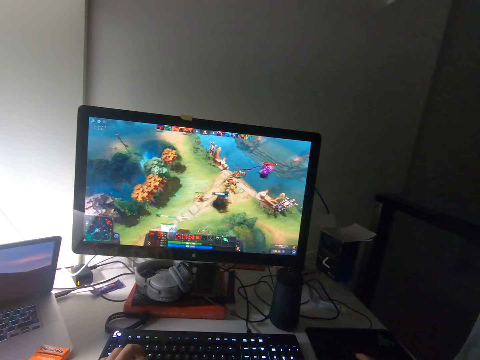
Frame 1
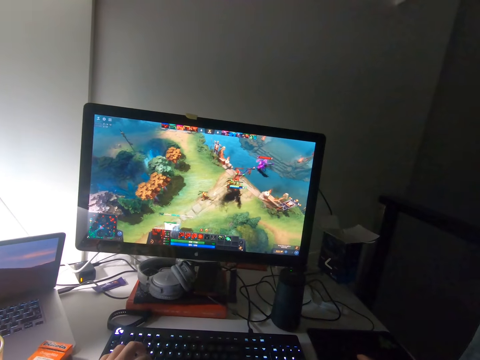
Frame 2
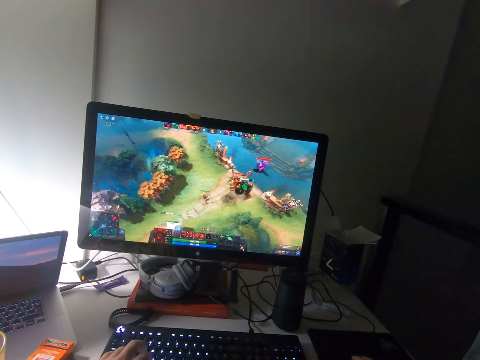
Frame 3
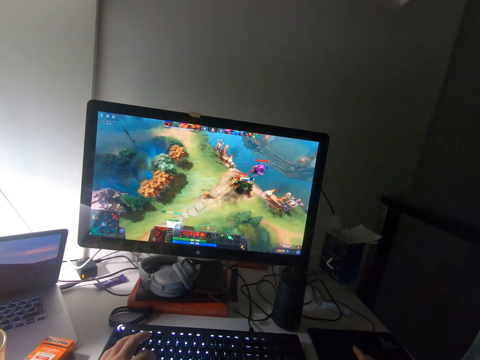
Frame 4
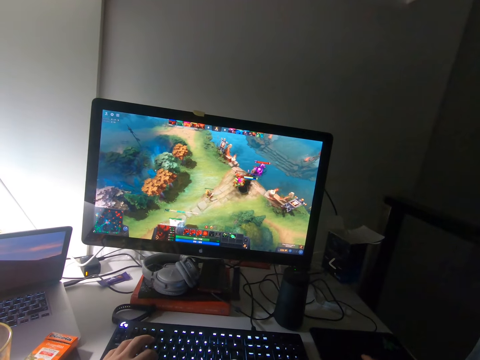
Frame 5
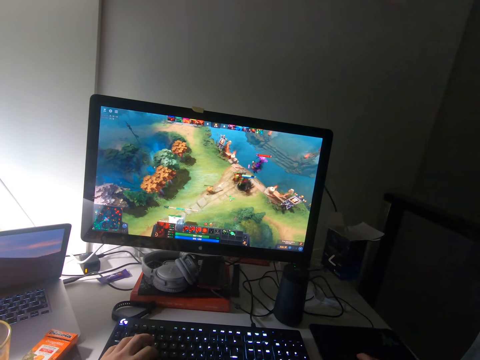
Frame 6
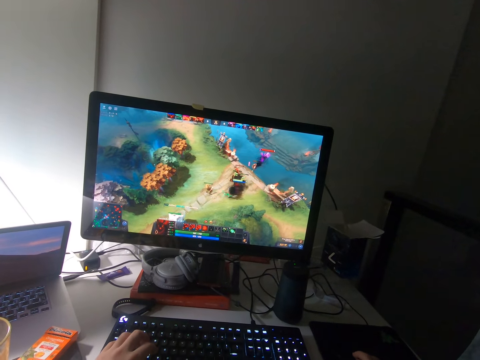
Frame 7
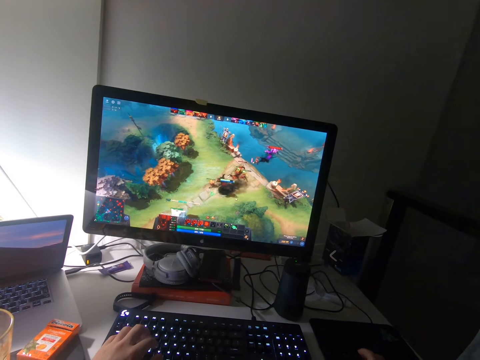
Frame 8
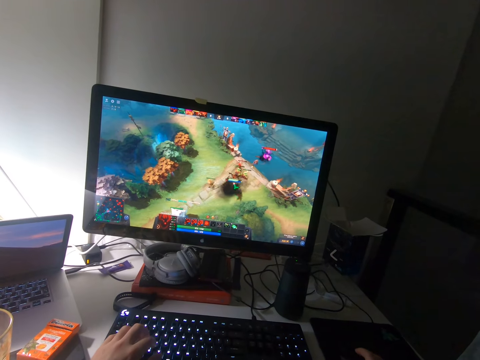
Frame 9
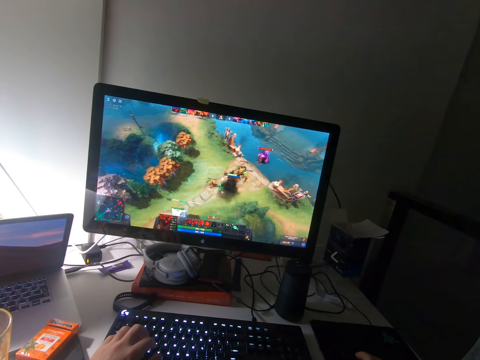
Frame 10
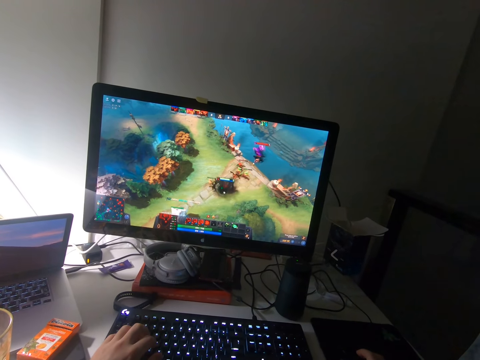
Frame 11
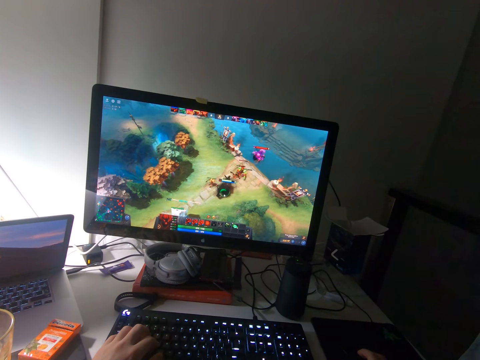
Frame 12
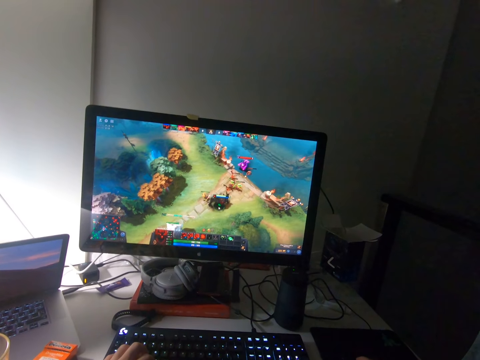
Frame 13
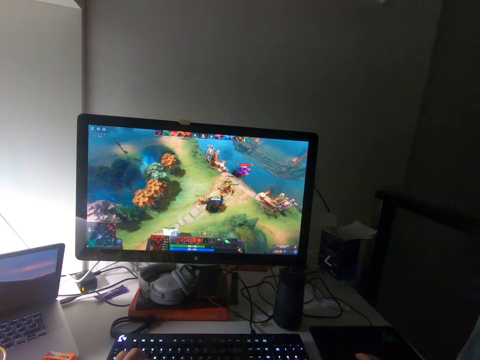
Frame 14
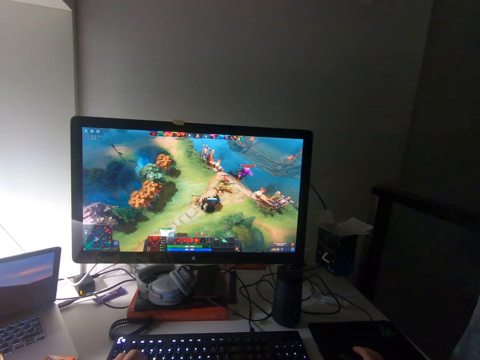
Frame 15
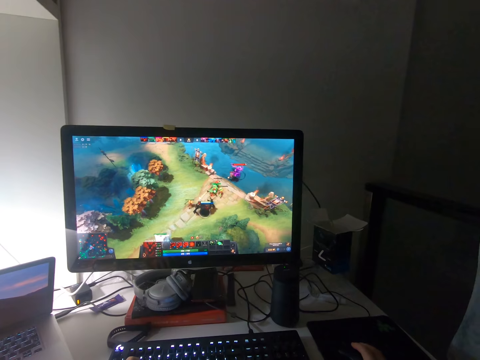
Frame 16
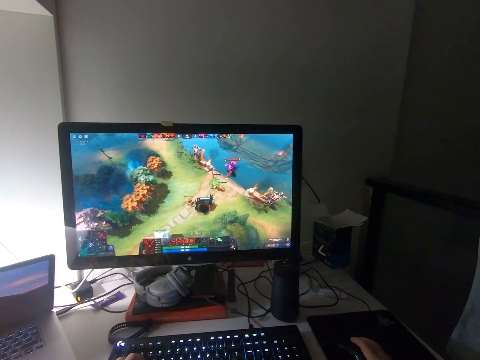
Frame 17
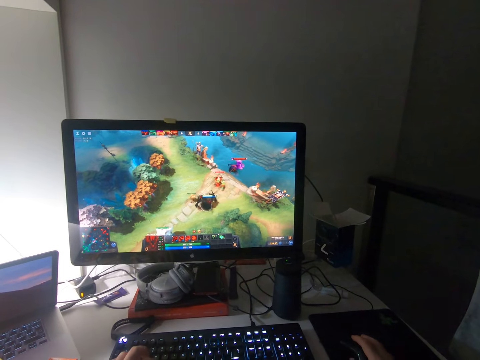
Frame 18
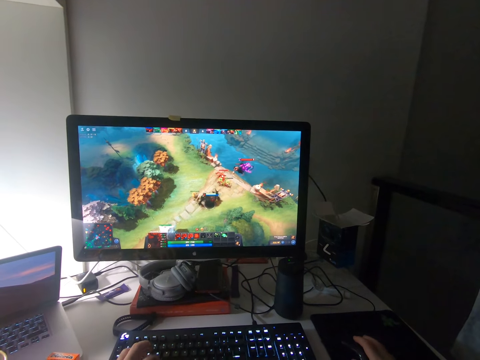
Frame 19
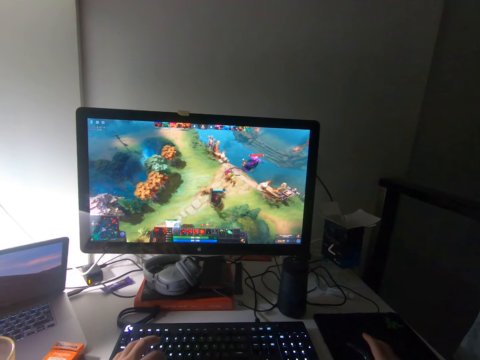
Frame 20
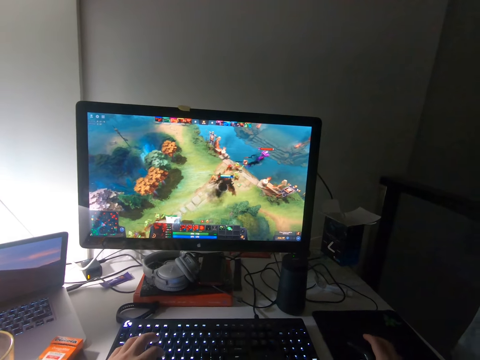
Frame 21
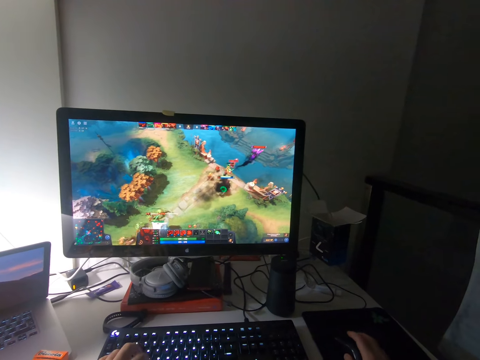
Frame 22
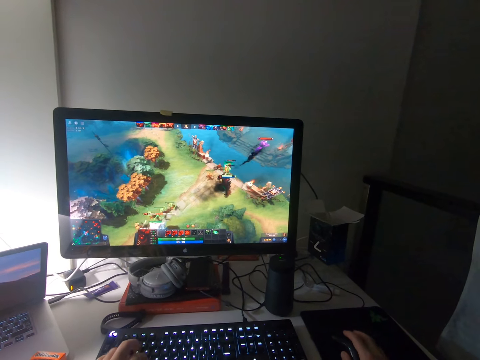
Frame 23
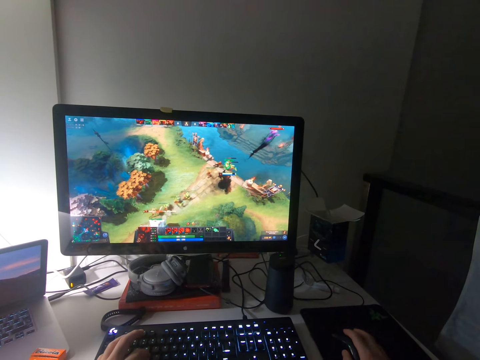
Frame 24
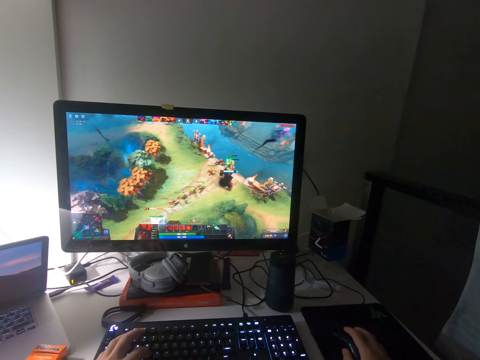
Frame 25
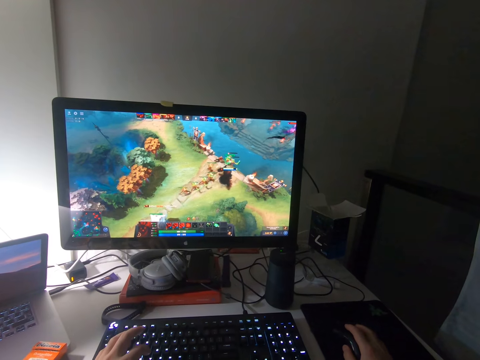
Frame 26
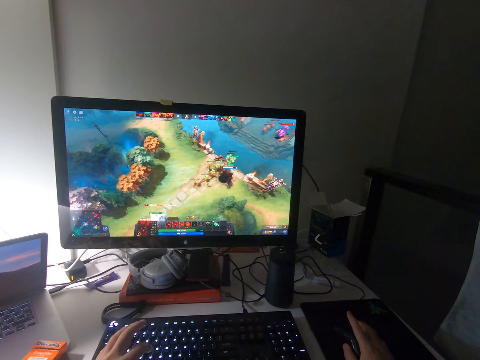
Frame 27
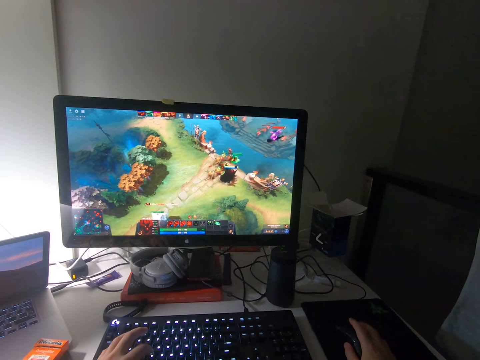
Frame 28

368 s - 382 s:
The camera wearer clicks on the keyboard.

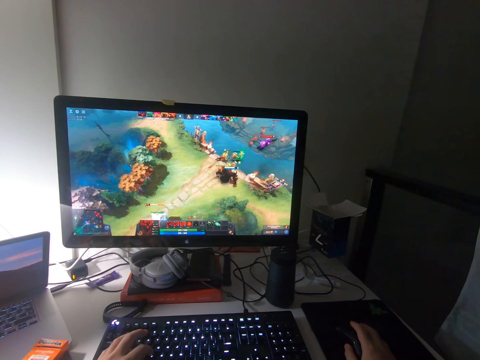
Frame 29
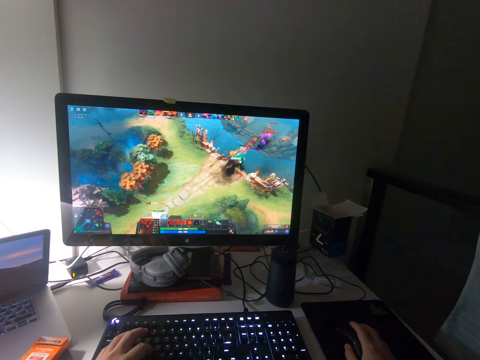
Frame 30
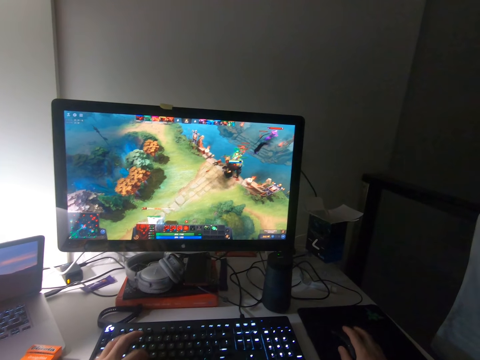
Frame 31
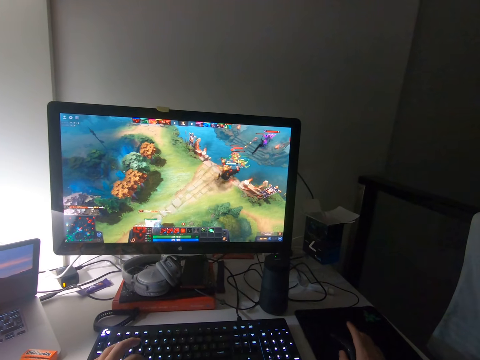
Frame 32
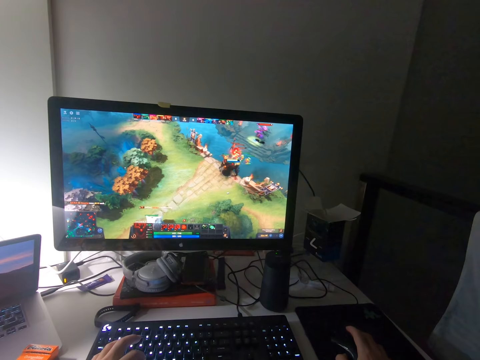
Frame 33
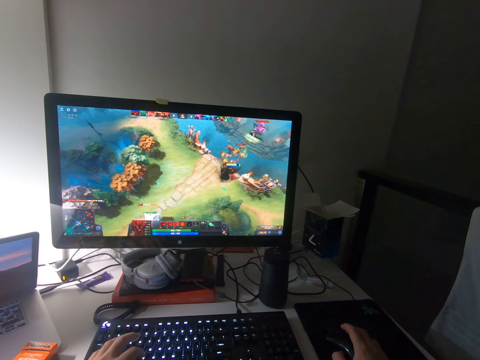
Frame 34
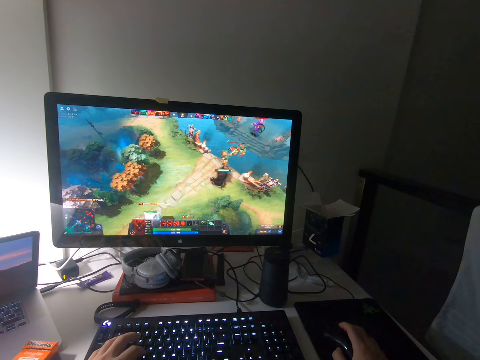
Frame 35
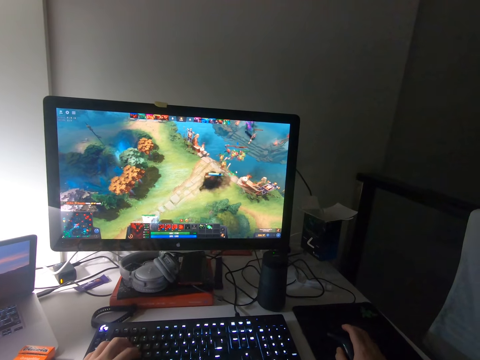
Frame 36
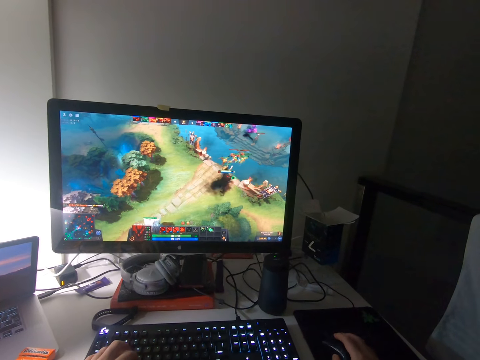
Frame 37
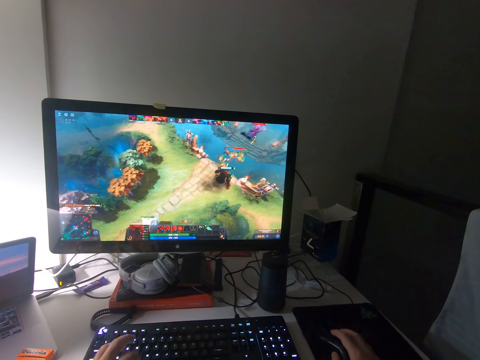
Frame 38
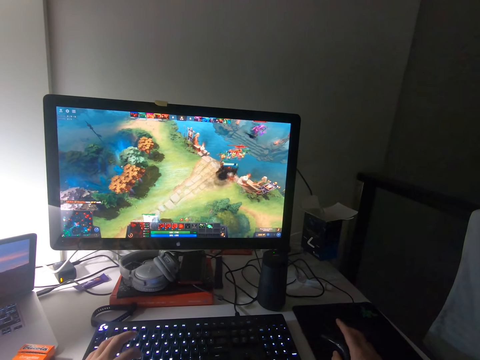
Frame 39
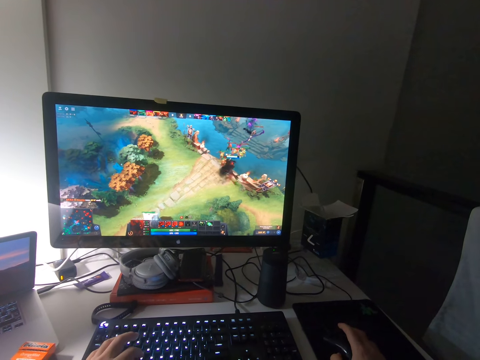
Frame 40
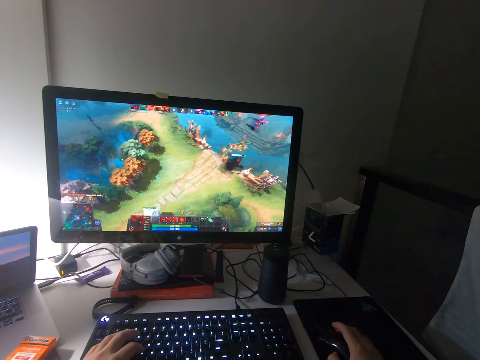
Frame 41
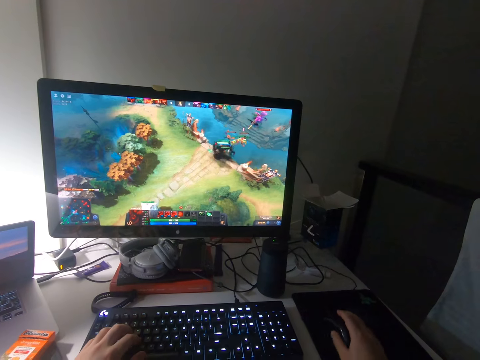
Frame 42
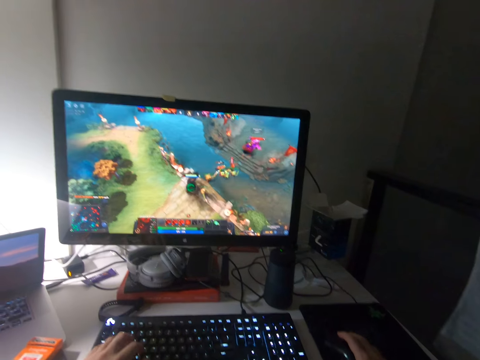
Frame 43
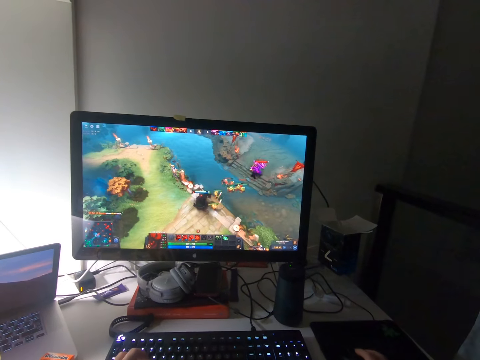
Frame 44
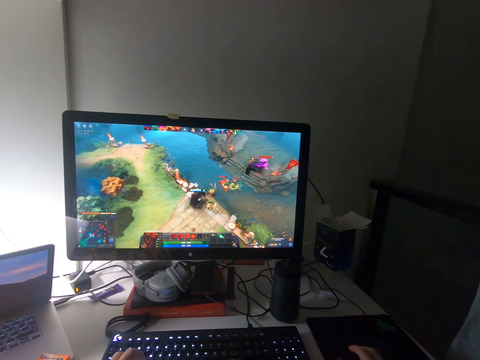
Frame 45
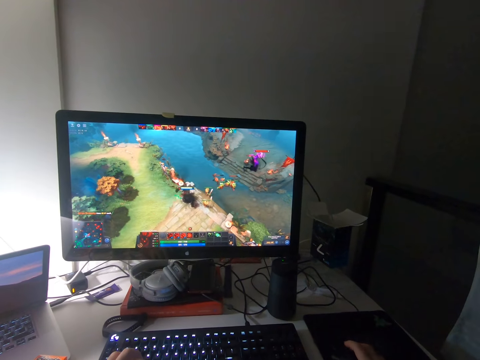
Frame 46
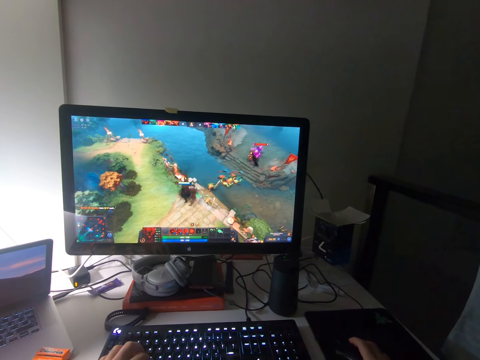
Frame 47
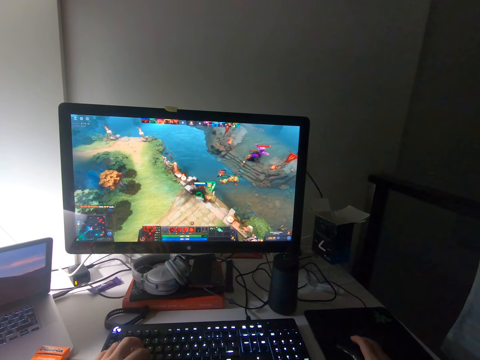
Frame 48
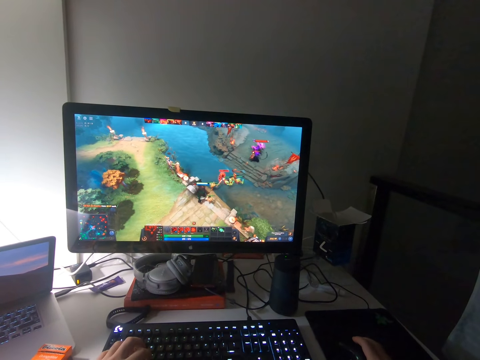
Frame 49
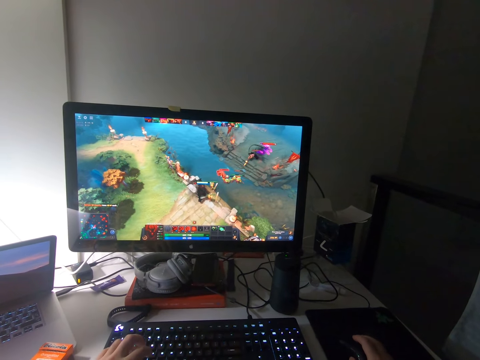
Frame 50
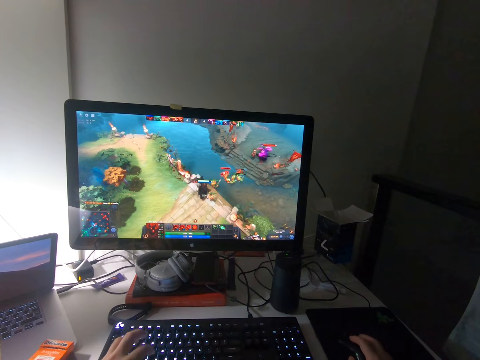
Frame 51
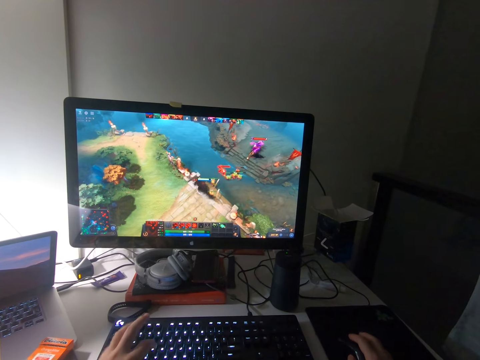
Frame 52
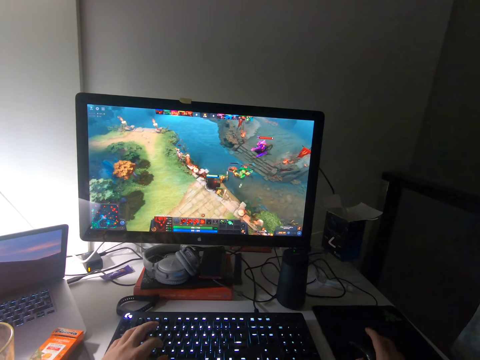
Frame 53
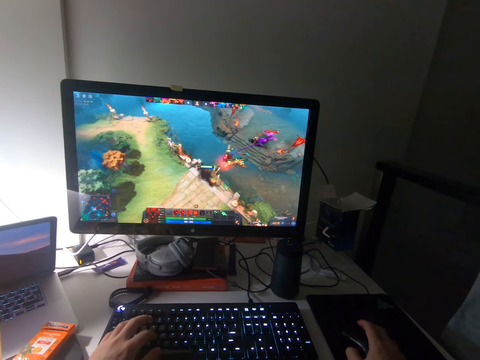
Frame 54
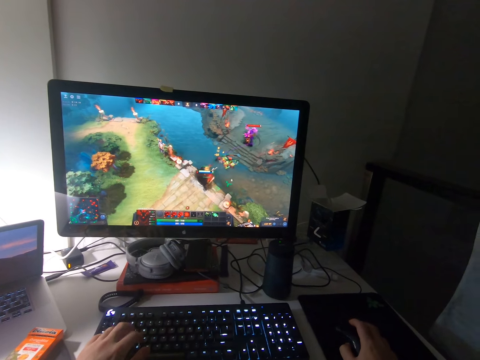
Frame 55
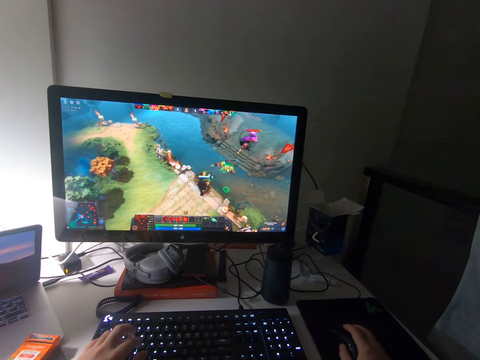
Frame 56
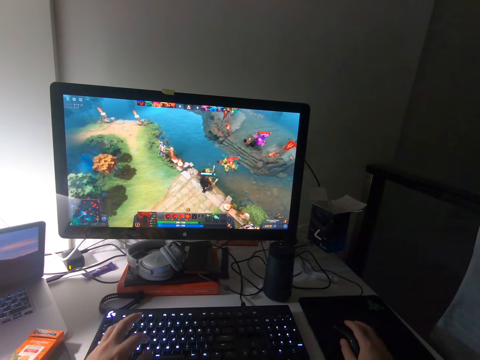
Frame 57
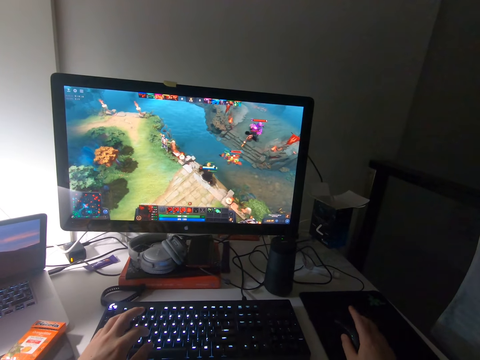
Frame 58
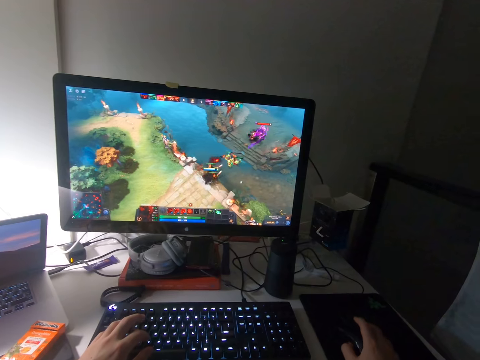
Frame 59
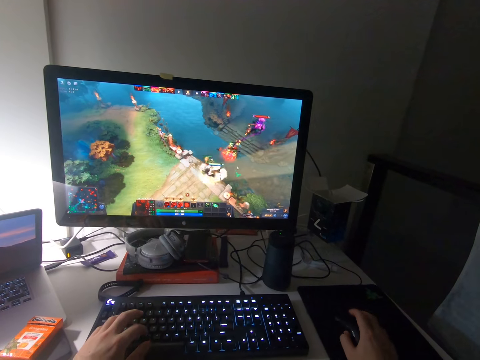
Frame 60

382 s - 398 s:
The camera wearer plays a video game. They click on the keyboard. They play a video game. They click on the keyboard.
